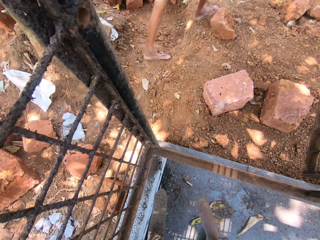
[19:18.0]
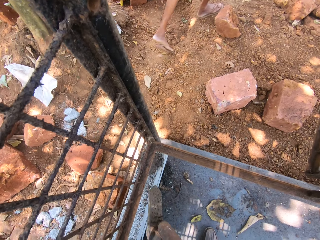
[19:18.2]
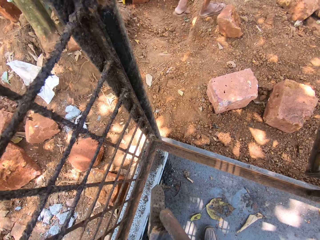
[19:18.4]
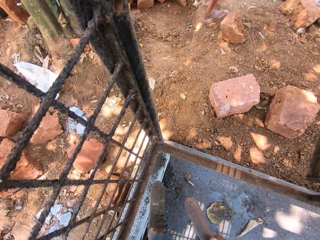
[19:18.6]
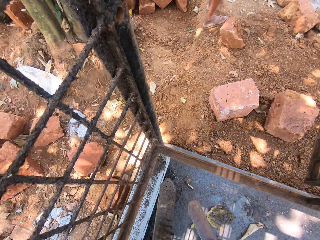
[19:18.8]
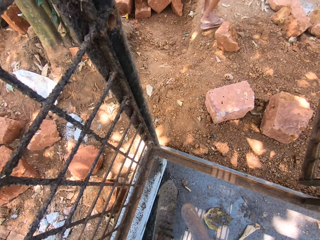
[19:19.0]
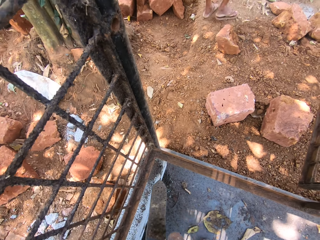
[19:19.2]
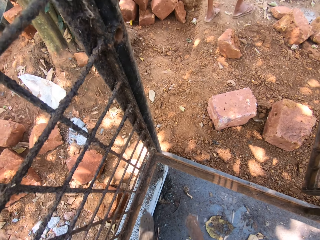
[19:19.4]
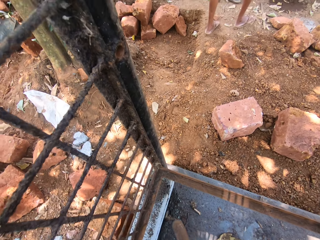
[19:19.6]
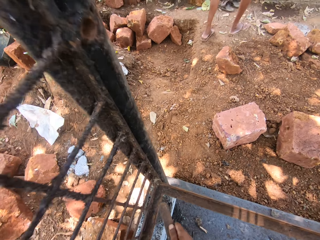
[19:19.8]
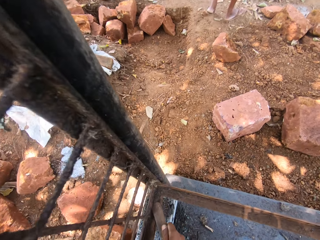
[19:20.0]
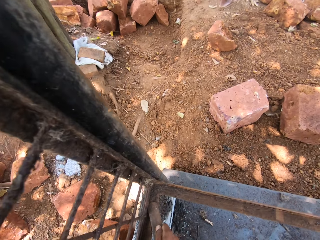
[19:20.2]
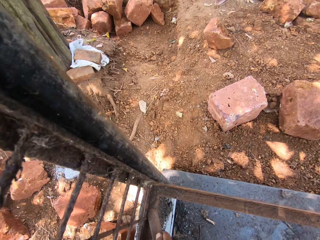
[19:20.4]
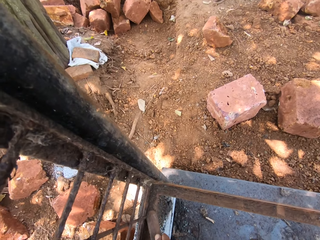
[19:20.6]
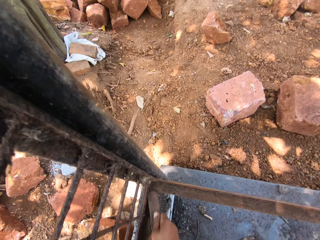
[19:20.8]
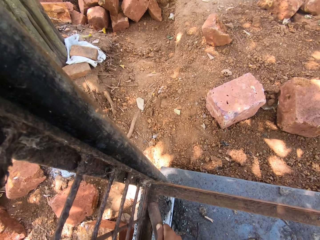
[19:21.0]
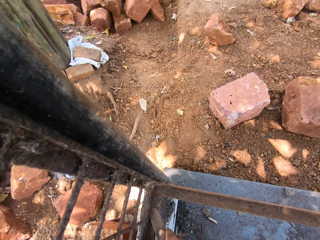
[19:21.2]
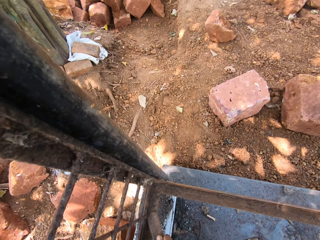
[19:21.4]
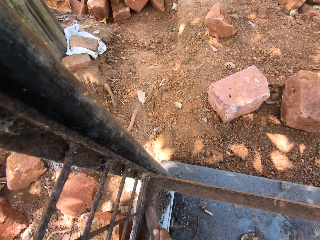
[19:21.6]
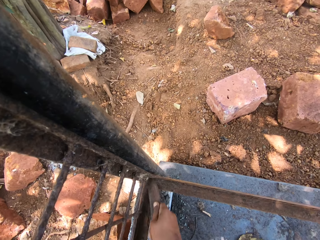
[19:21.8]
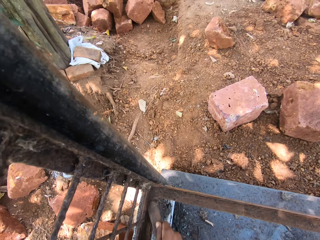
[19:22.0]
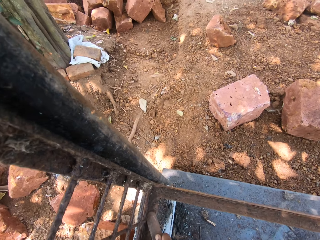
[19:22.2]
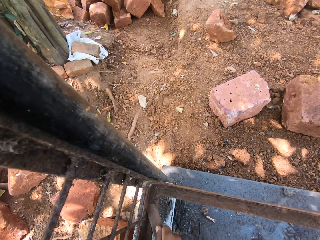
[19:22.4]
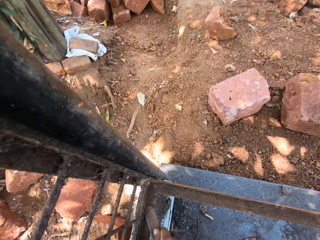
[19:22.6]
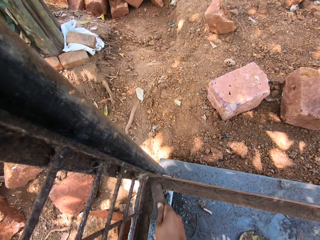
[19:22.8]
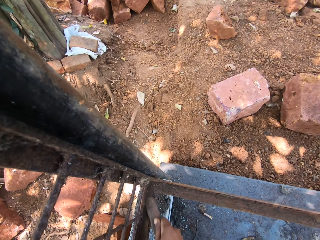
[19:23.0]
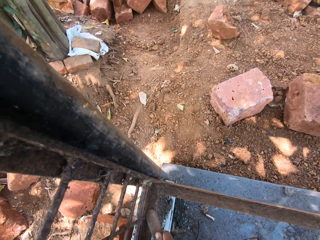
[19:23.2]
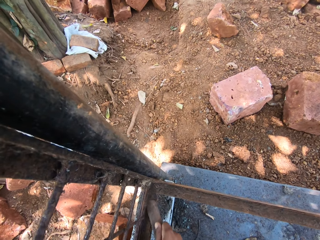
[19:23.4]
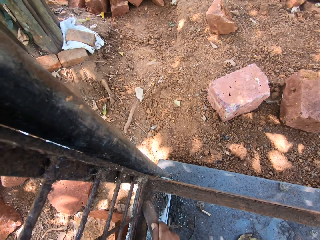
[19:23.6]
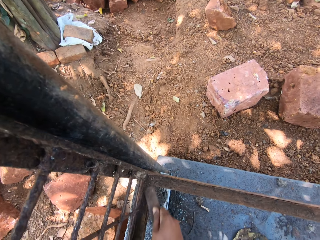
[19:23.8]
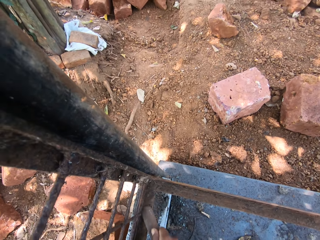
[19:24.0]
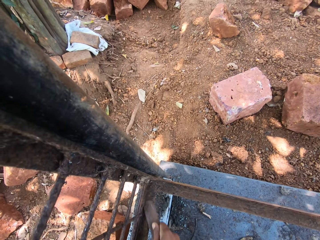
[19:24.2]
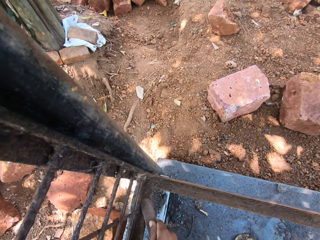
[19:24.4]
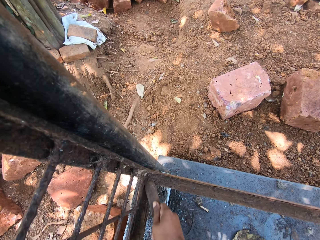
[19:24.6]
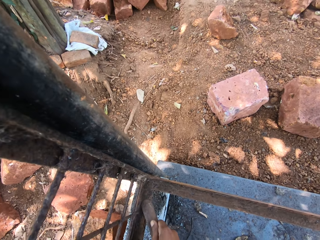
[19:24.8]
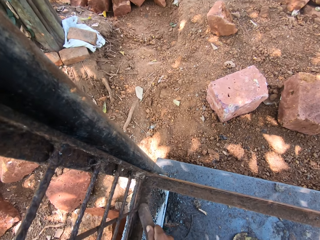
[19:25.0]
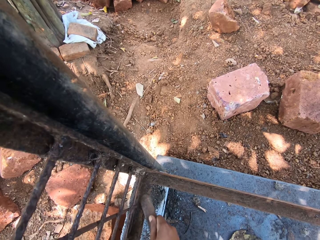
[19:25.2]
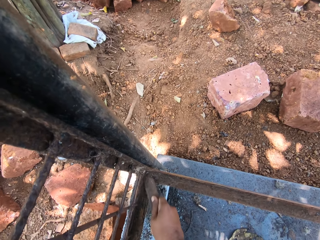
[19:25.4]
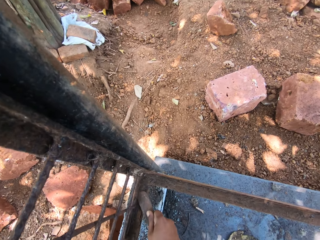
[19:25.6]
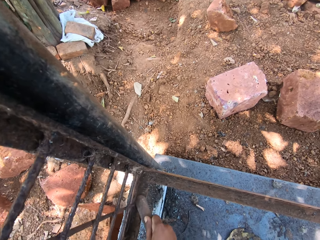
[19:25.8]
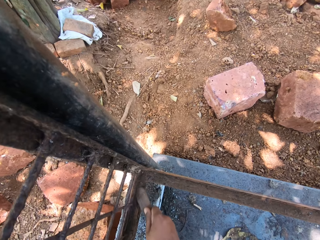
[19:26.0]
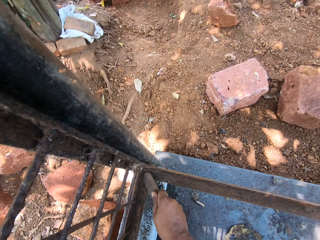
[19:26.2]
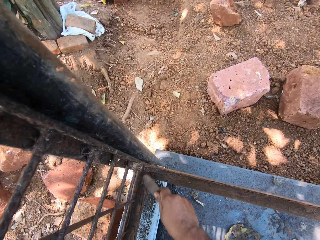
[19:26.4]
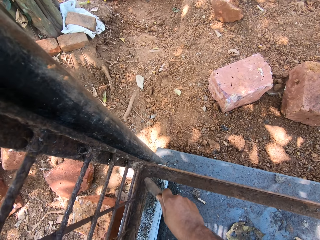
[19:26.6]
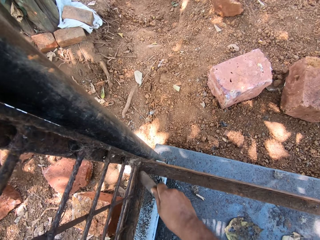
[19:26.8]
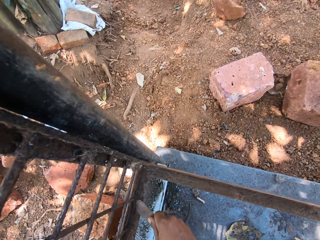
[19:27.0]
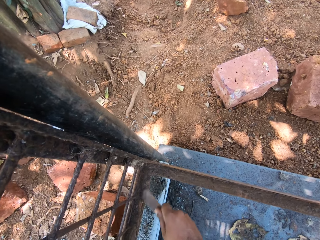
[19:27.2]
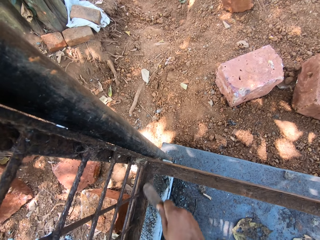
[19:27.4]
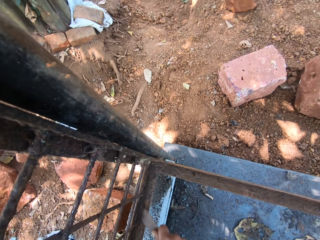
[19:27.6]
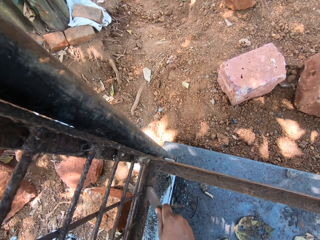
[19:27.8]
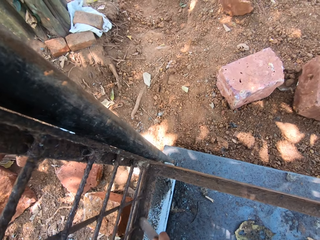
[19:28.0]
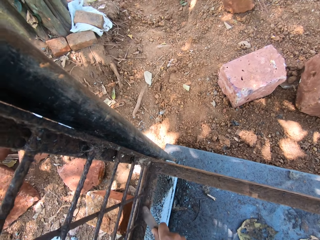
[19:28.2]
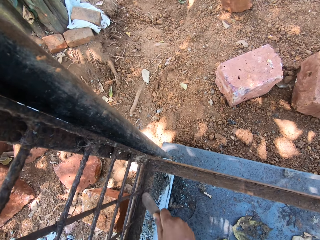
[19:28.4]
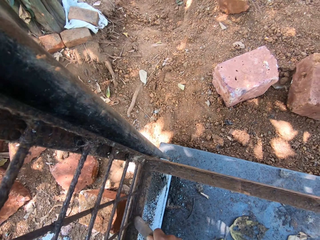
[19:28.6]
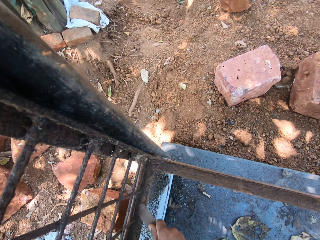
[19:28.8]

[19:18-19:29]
The camera wearer hits the two tools together. They interact with a man. They scrape the metal with a small machete or file. They laugh. They scratch the grilled window with the file.

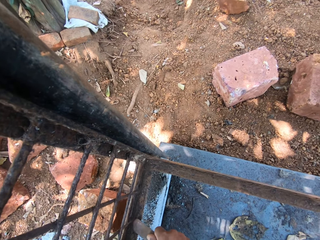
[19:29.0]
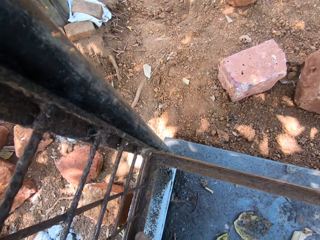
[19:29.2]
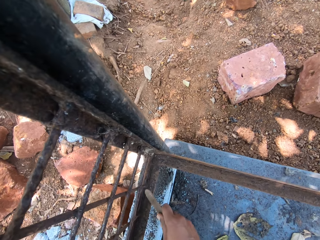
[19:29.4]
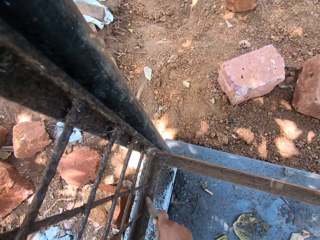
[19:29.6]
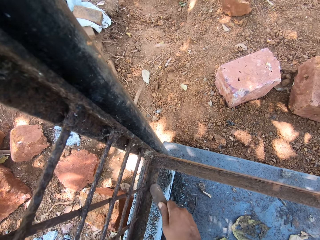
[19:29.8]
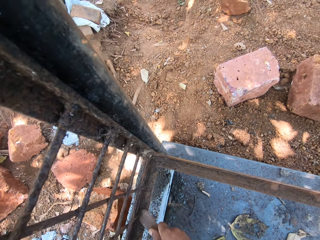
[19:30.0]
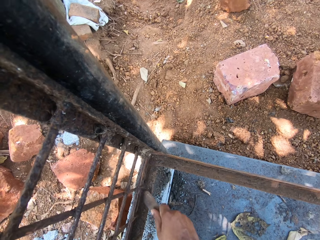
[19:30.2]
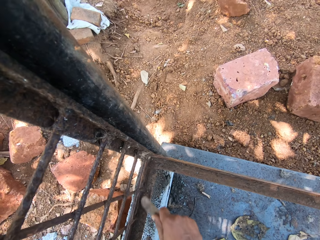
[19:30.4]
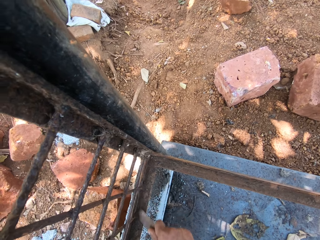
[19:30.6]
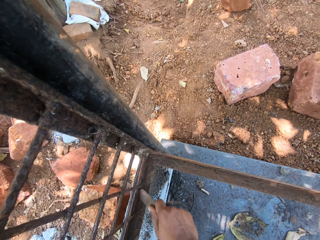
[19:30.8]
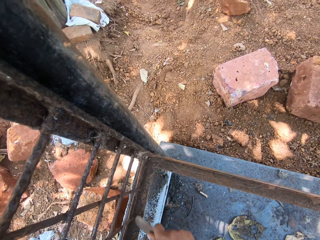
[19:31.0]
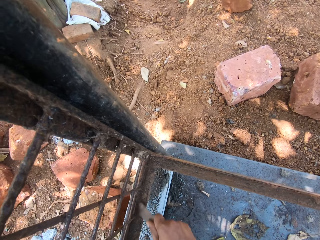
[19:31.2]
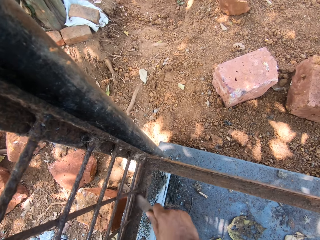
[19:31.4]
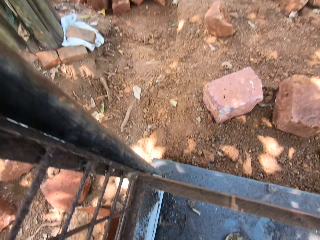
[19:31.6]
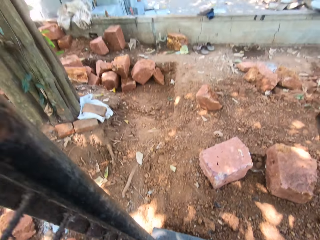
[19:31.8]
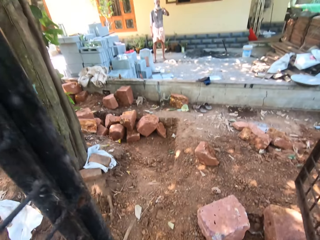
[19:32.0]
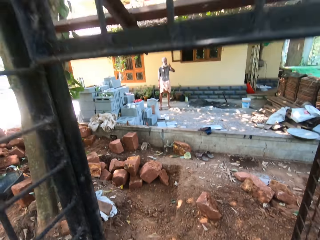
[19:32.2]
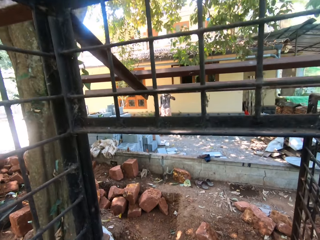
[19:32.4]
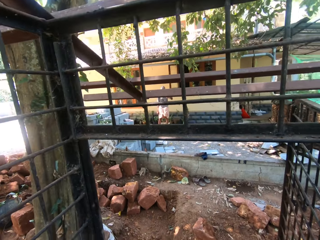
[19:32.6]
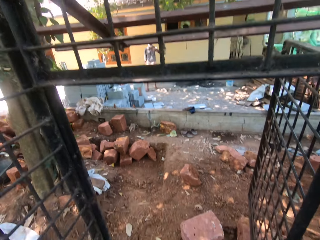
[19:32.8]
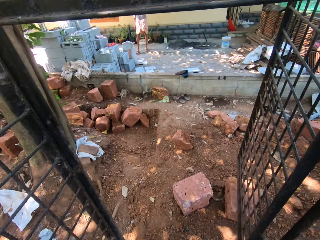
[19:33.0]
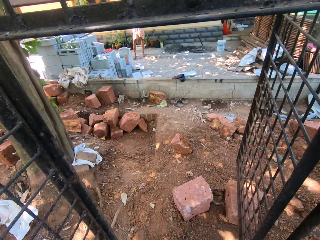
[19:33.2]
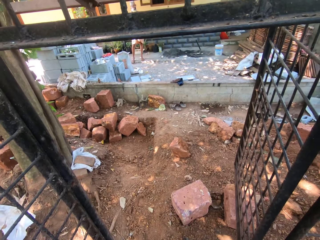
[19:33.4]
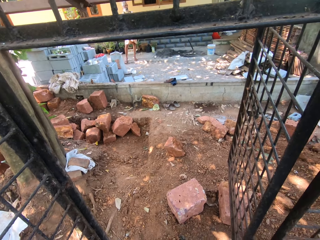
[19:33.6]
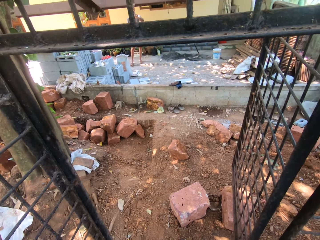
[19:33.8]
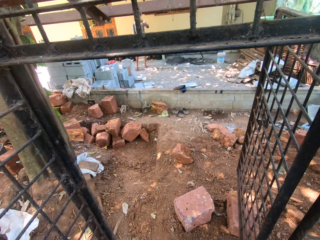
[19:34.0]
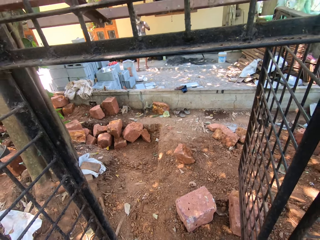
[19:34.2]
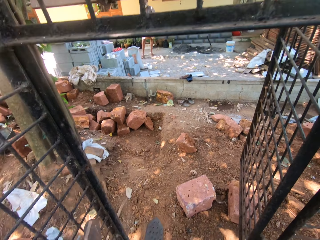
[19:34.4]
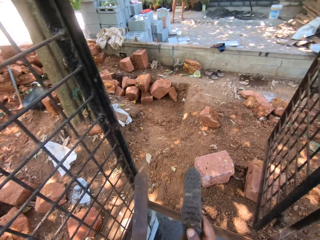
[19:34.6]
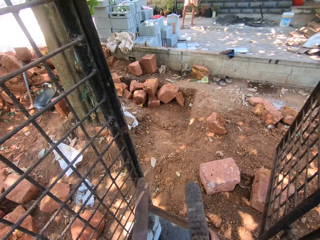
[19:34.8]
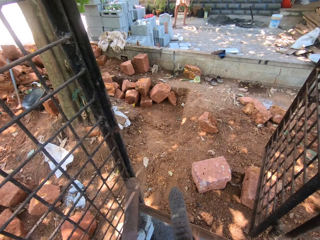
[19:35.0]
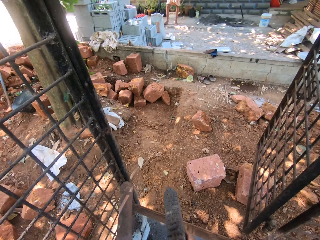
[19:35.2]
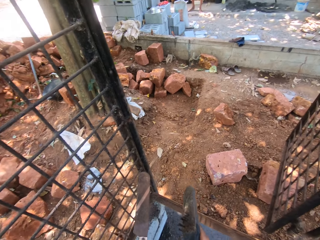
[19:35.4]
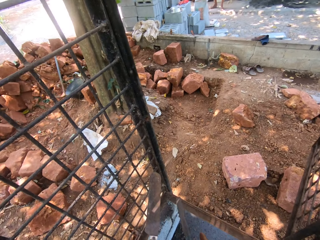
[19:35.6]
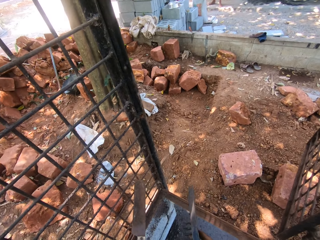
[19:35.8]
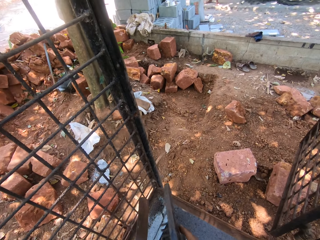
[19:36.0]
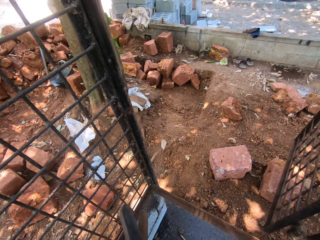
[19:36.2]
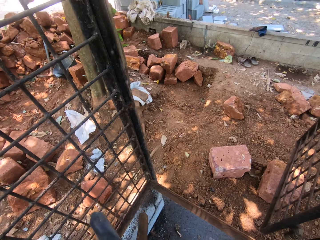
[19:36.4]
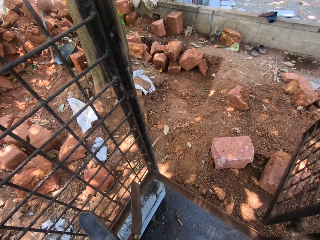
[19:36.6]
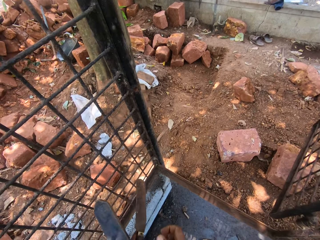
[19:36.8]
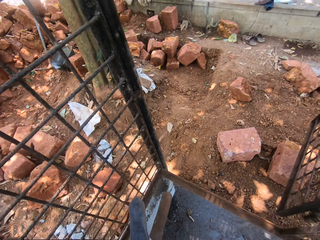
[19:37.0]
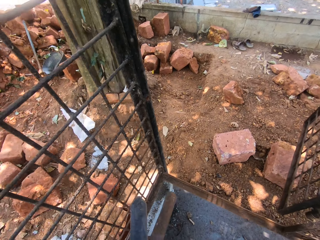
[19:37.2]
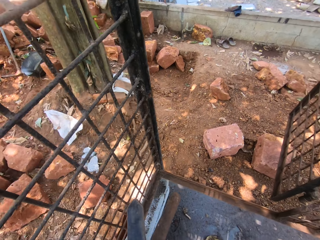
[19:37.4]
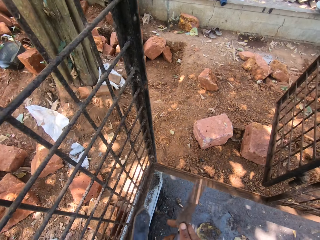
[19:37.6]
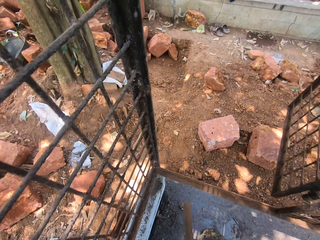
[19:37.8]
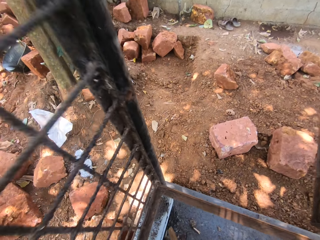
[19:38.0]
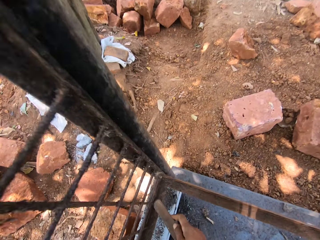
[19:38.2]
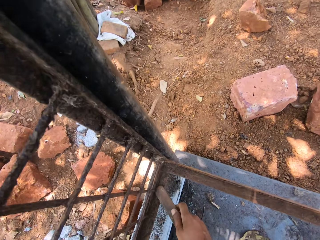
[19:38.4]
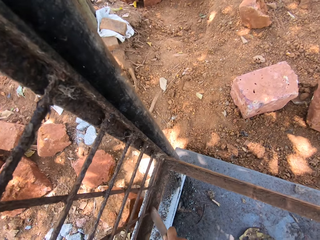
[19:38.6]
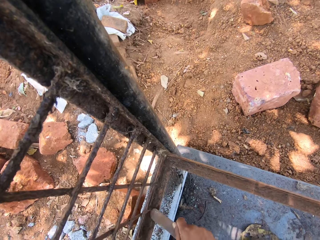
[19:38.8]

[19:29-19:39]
The camera wearer interacts with a man.
